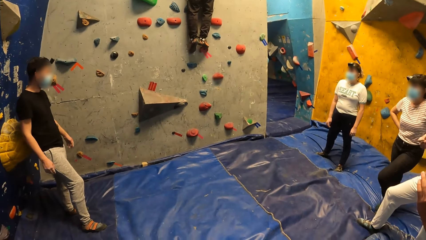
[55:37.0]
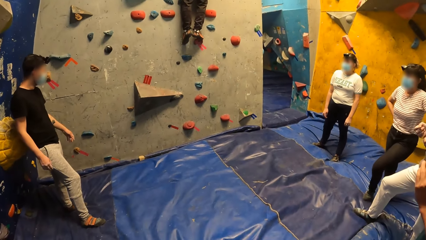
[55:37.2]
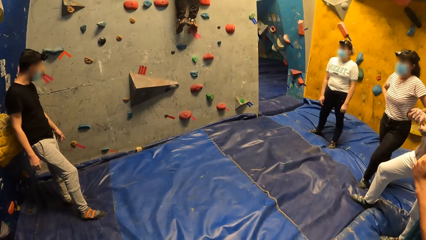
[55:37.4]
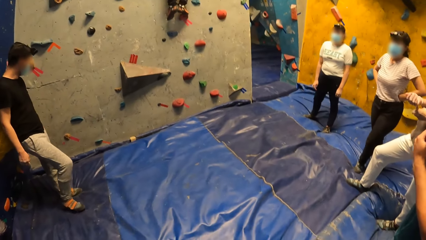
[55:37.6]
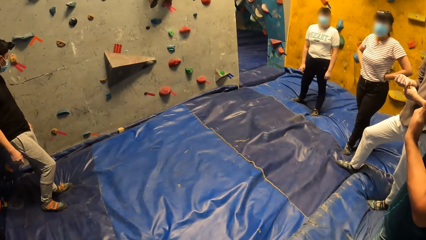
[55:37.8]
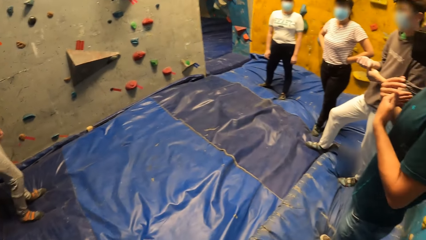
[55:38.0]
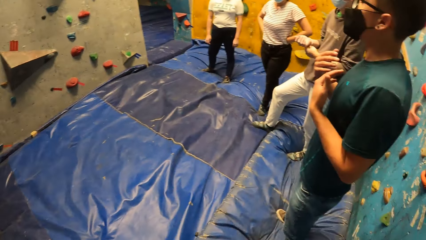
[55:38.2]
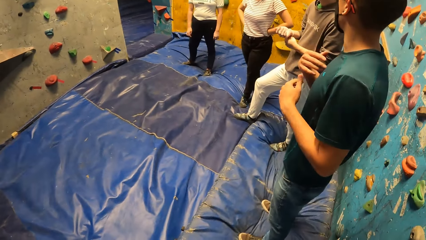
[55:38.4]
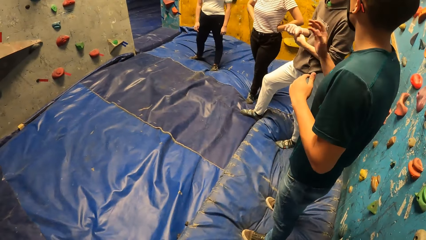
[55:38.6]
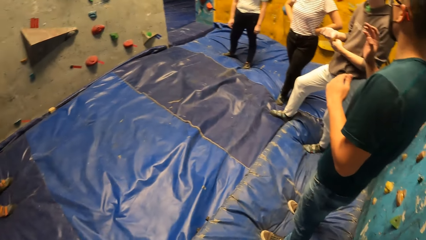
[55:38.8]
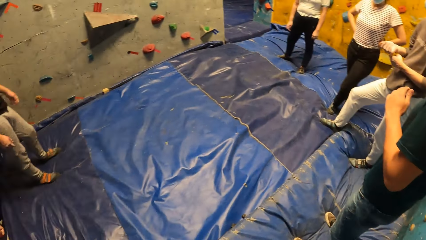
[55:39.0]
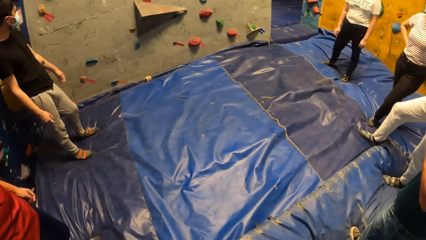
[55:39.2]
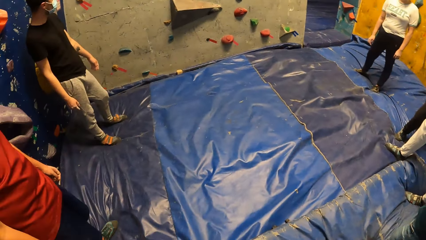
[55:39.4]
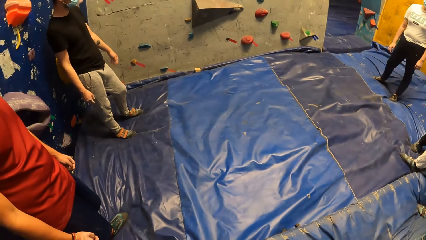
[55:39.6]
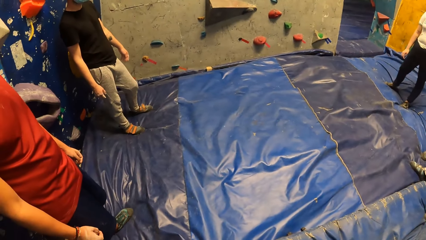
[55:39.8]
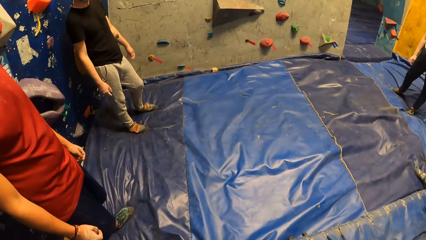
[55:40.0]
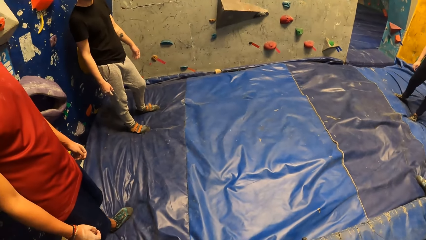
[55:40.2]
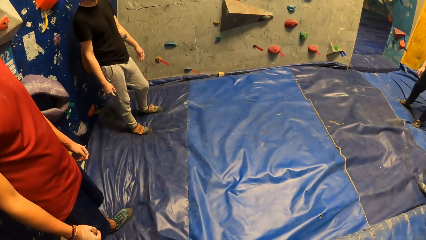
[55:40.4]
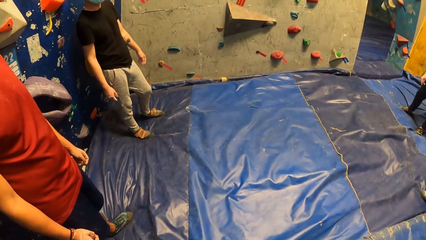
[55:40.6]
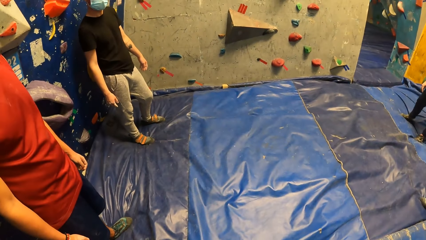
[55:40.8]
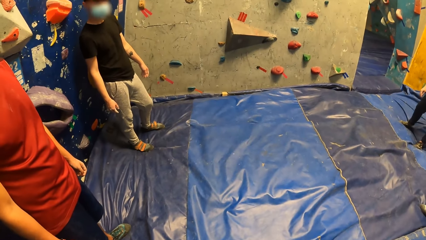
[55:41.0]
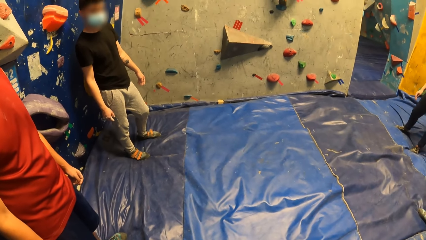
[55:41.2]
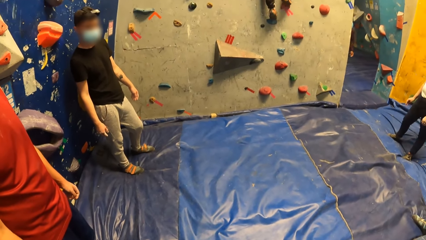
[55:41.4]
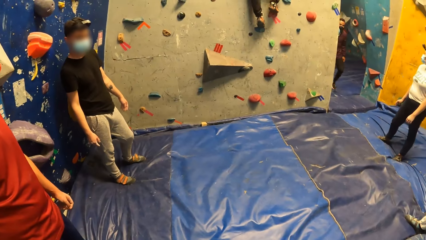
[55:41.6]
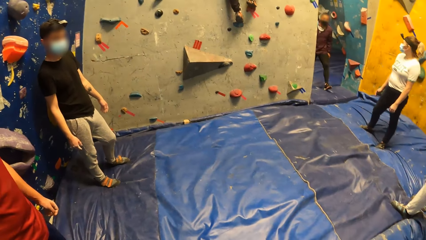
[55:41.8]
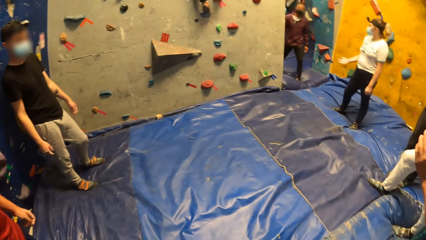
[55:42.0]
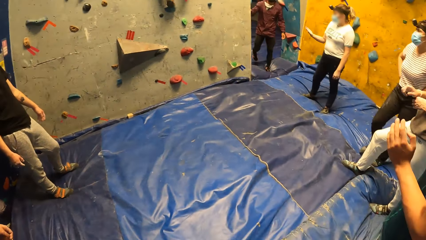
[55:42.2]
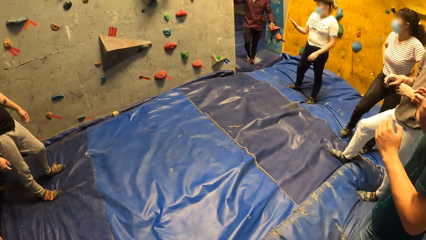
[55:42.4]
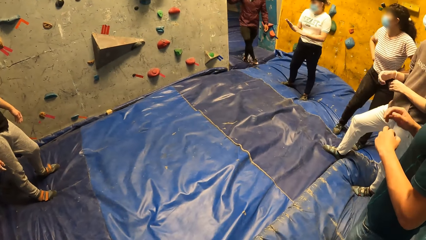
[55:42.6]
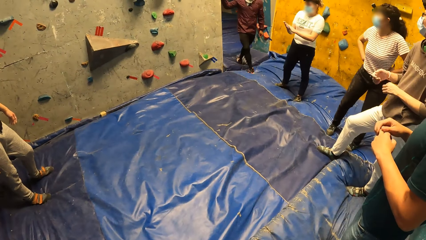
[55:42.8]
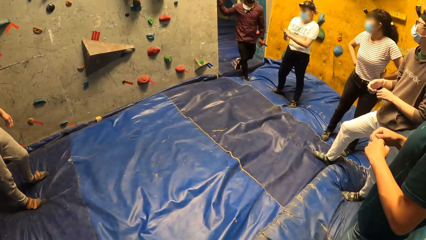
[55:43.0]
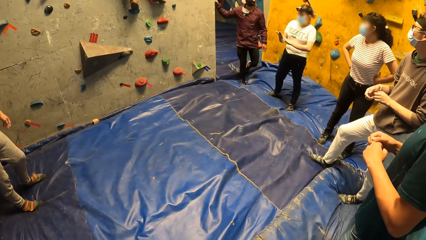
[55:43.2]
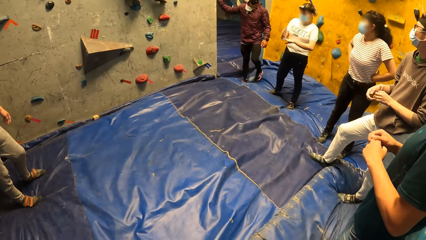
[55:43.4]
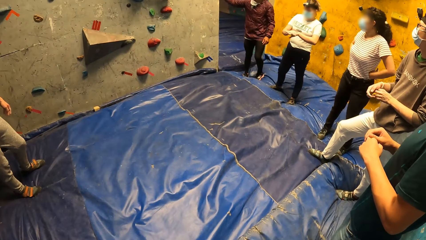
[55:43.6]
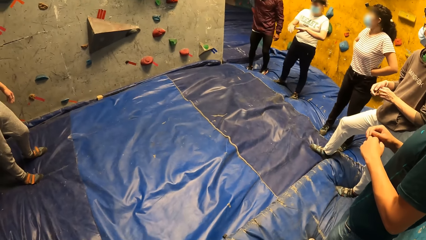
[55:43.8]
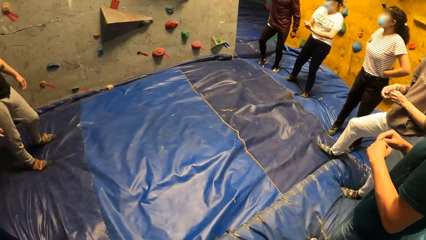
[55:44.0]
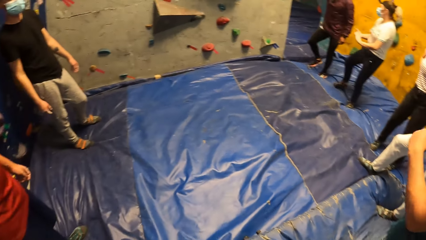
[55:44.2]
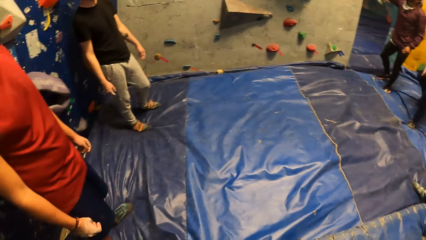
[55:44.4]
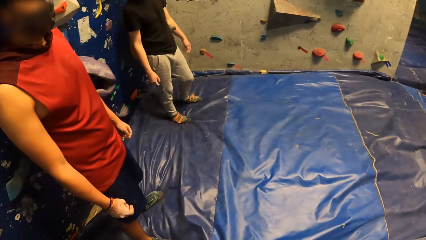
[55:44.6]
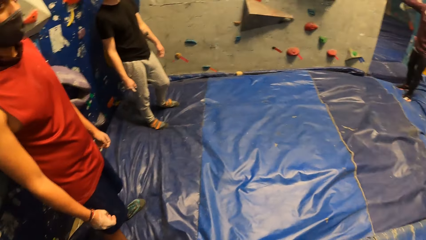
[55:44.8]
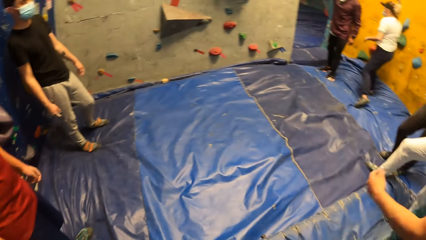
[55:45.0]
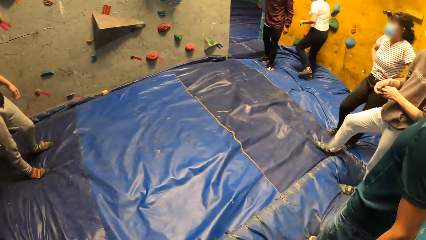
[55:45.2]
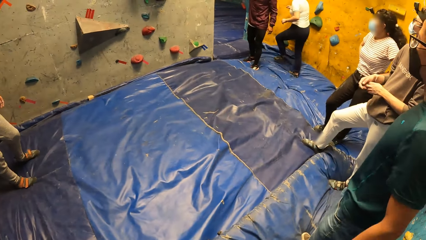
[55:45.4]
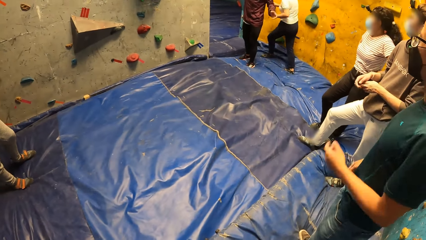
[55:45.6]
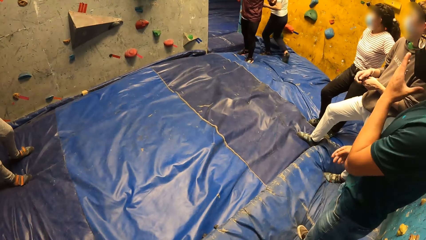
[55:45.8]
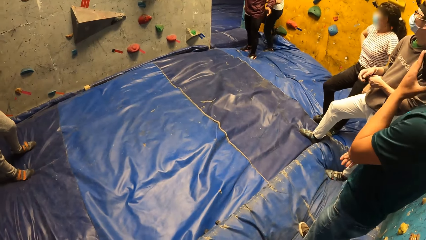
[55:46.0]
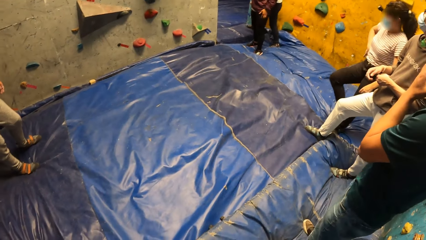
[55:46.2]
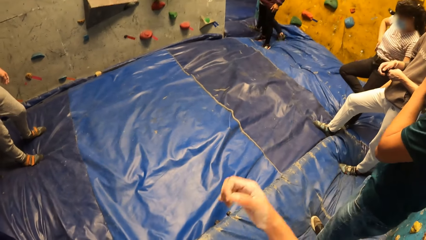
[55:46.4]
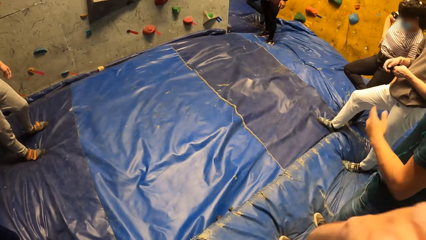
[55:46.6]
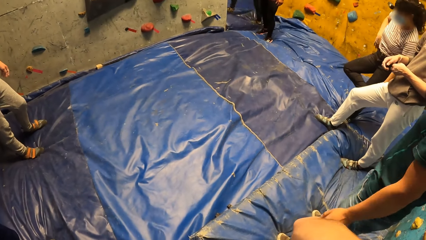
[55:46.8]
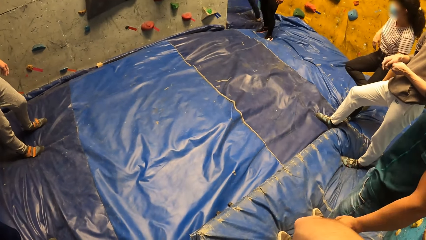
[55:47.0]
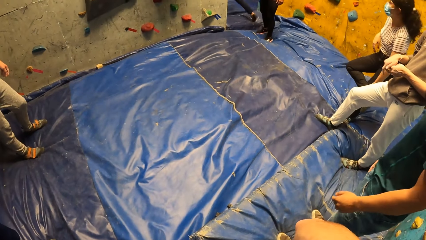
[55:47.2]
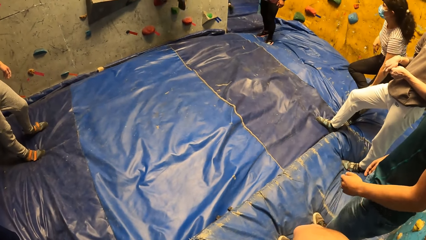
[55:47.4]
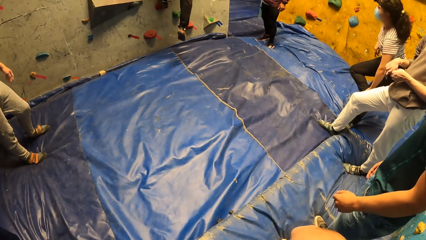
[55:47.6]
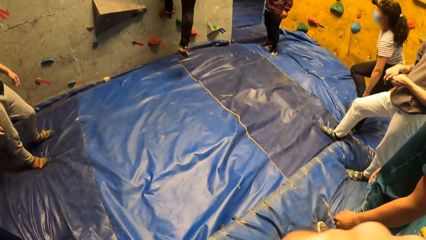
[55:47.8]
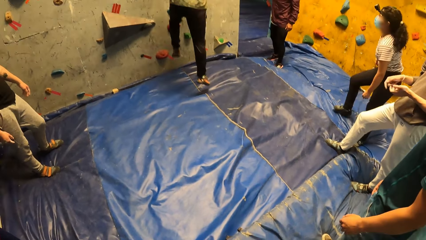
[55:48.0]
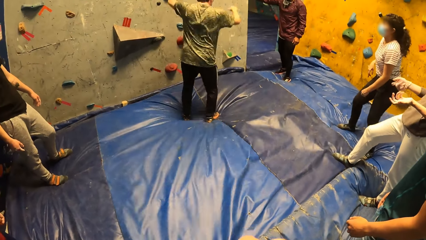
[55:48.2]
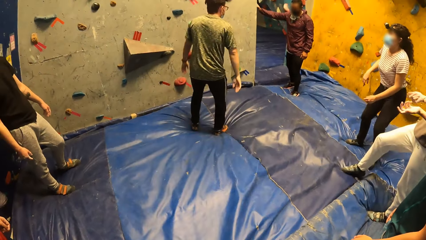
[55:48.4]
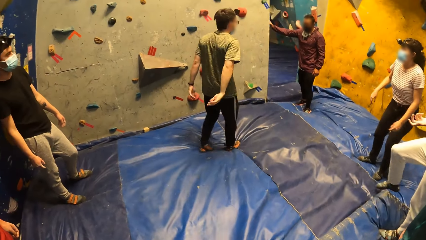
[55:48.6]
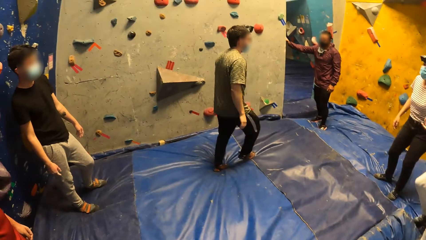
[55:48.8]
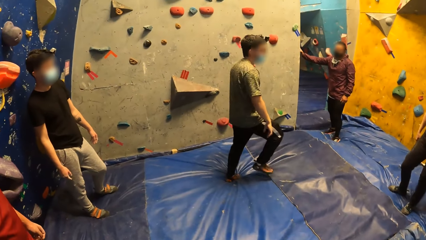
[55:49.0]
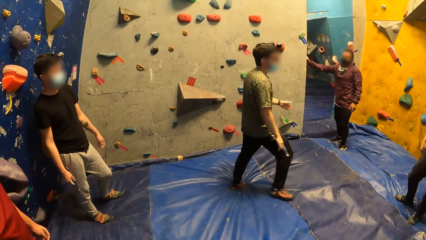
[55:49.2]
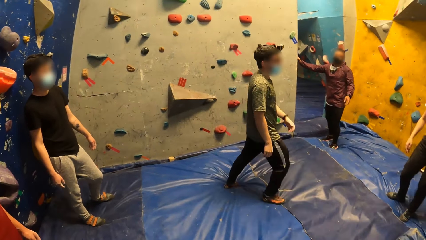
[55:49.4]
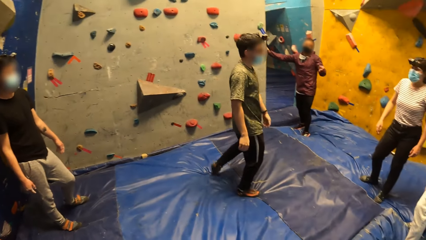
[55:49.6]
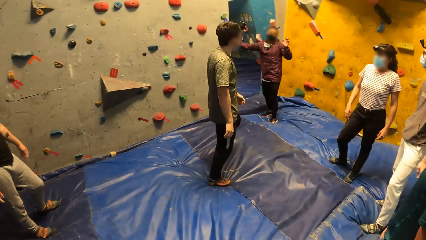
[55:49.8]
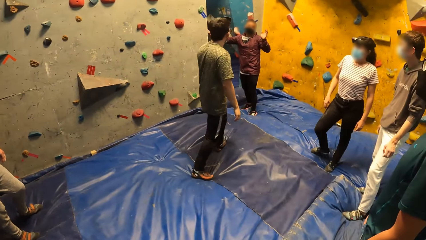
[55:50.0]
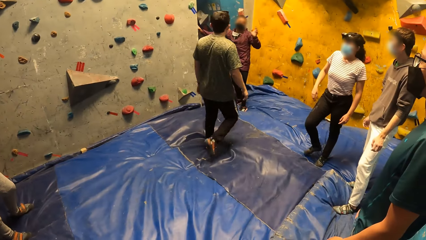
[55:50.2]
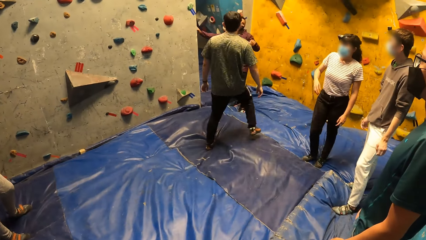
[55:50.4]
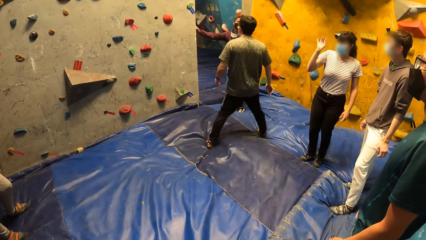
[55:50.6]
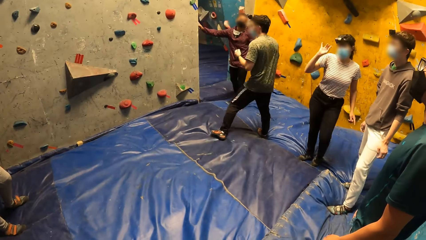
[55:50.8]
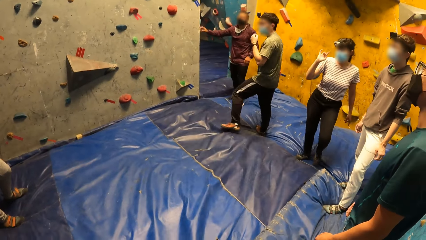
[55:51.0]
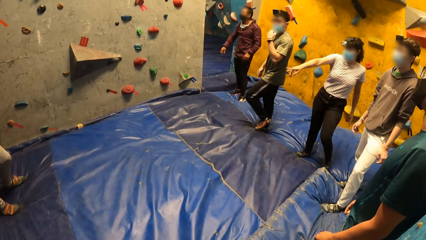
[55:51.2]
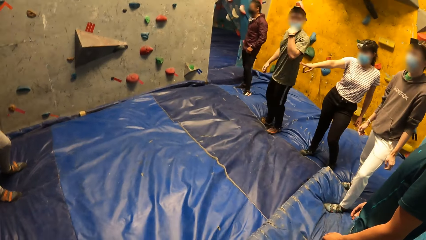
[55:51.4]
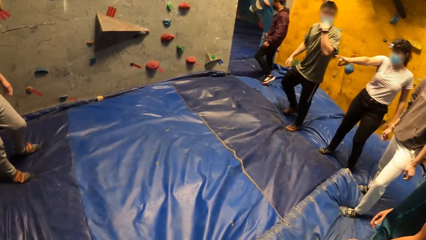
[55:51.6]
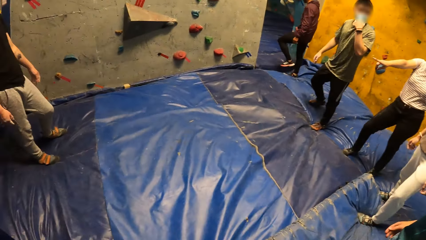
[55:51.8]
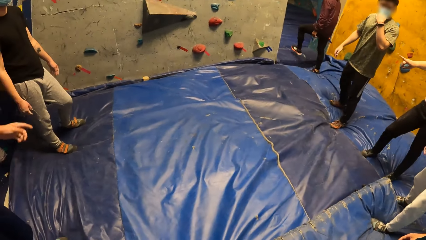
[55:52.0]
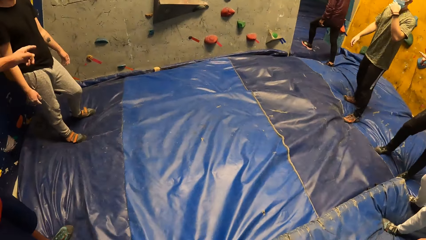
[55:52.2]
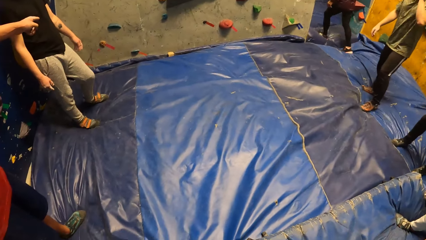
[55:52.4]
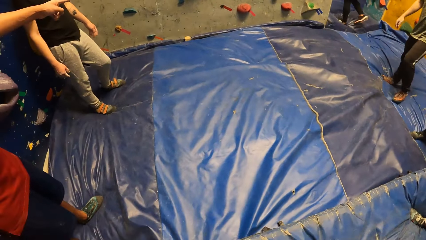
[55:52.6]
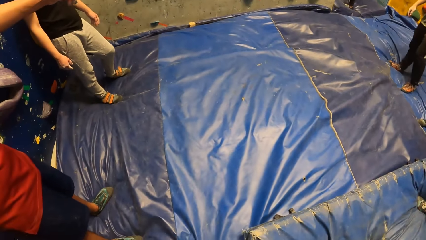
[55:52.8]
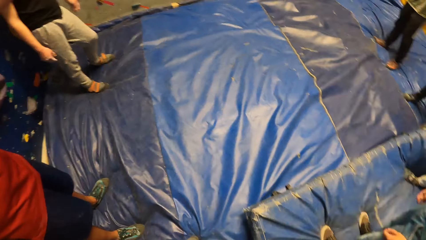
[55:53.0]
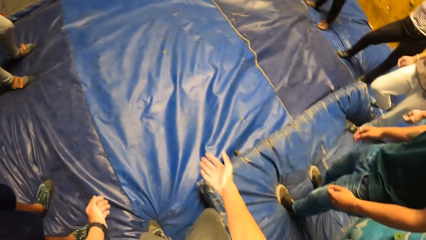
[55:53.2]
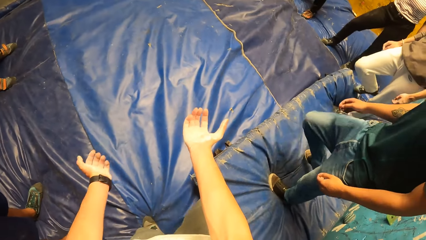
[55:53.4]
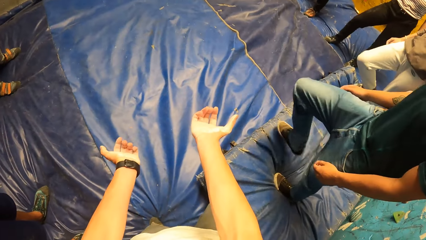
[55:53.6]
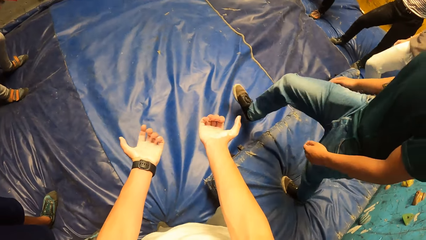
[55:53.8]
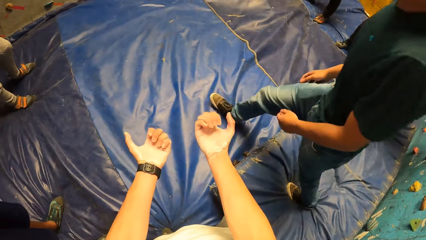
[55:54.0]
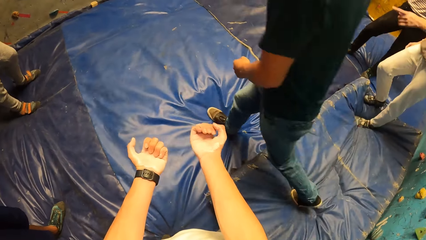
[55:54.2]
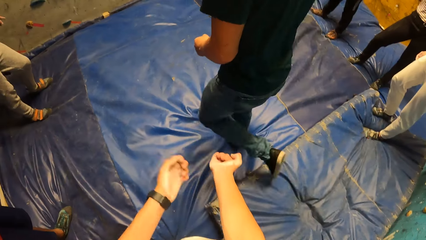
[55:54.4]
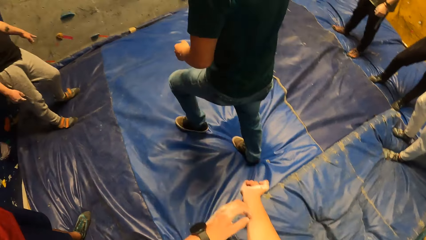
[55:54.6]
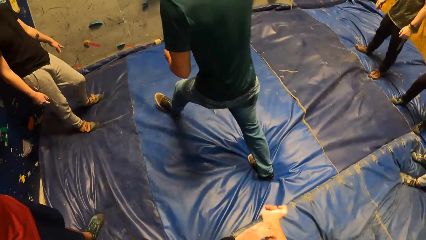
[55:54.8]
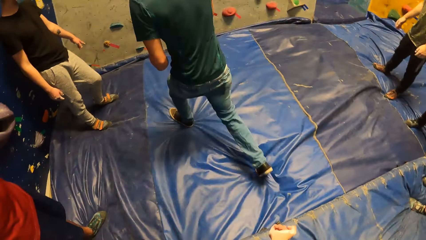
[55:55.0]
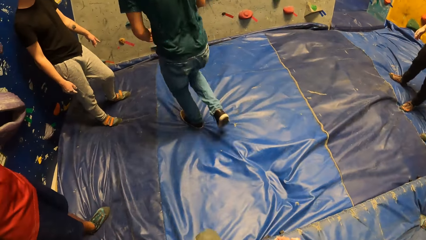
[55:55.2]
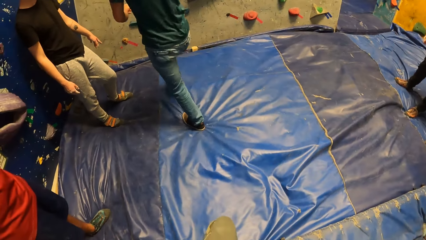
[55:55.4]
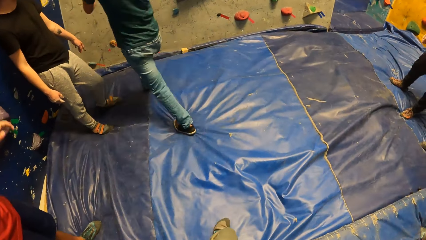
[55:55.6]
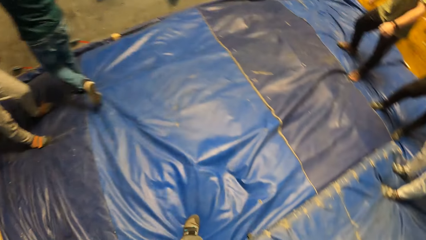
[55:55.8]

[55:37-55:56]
A man interacts with the group of people. A woman rubs both hands together. Another man descends the climbing wall. The camera wearer raises his right hand to his face. The other man jumps on the crash mat. He lands on the bouldering mat on the floor. He walks on the crash mat. The camera wearer stretches the hands. The first man walks on the crash mat. The camera wearer stares at the hands. The first man walks towards the bouldering wall.
